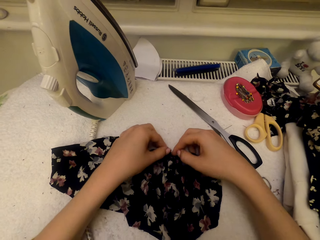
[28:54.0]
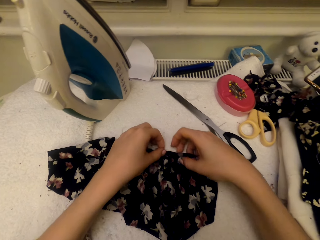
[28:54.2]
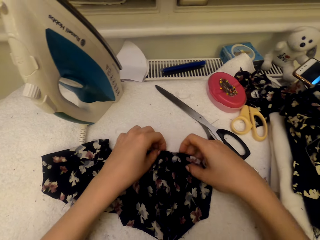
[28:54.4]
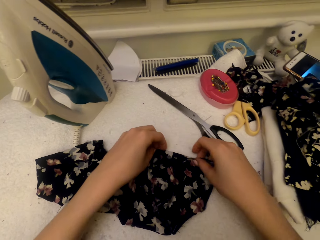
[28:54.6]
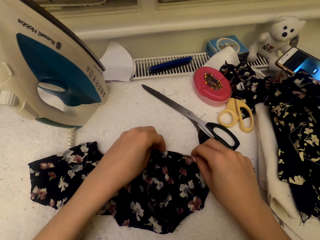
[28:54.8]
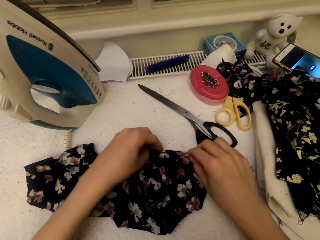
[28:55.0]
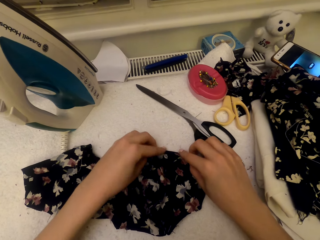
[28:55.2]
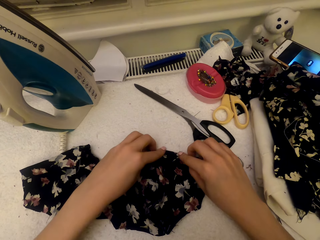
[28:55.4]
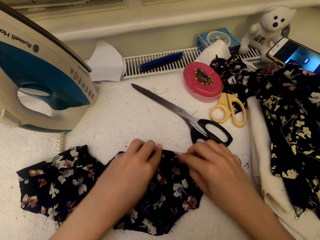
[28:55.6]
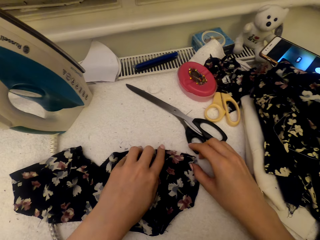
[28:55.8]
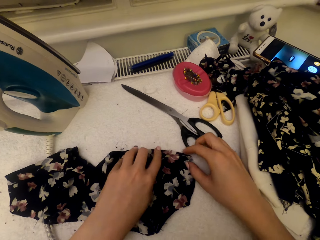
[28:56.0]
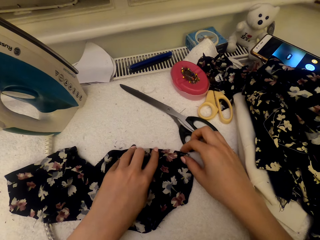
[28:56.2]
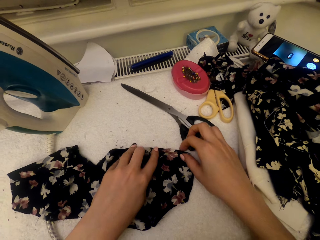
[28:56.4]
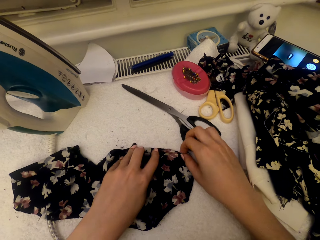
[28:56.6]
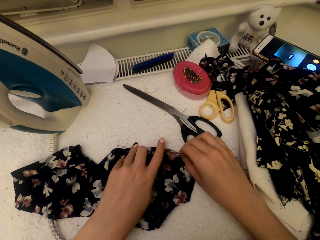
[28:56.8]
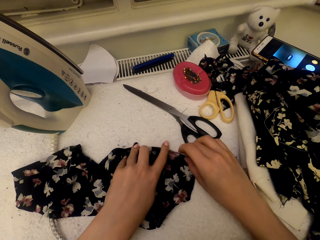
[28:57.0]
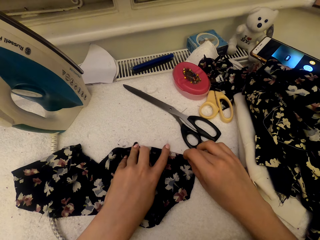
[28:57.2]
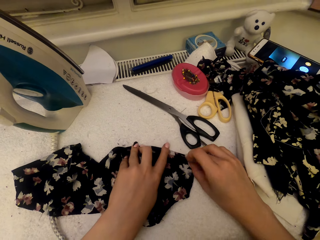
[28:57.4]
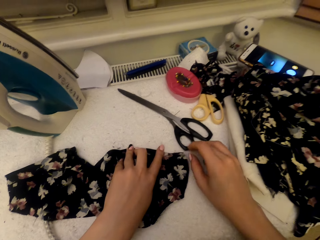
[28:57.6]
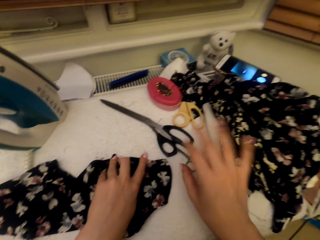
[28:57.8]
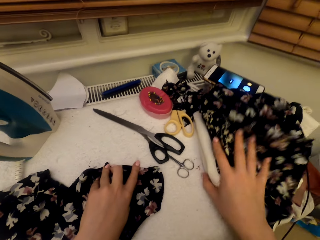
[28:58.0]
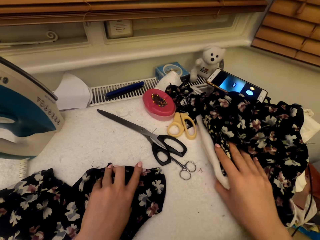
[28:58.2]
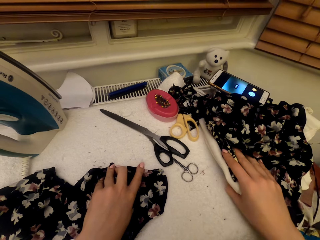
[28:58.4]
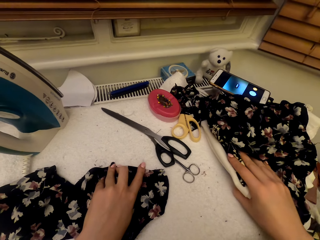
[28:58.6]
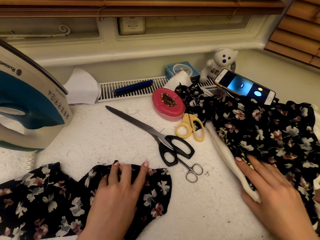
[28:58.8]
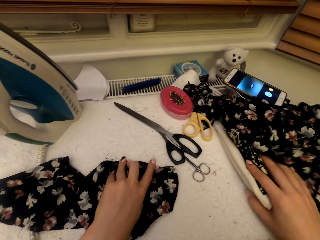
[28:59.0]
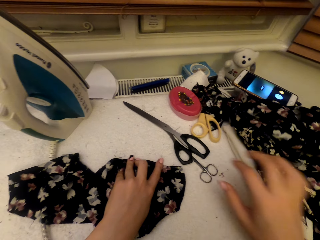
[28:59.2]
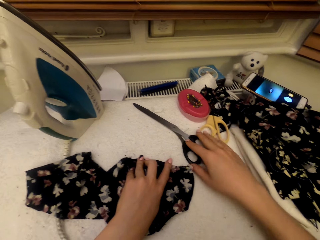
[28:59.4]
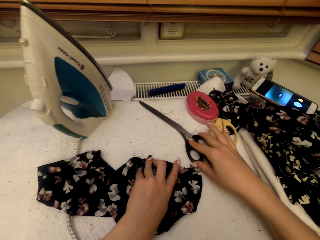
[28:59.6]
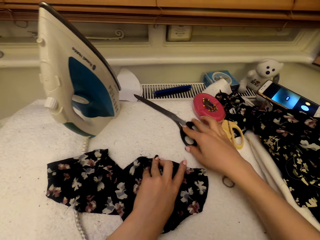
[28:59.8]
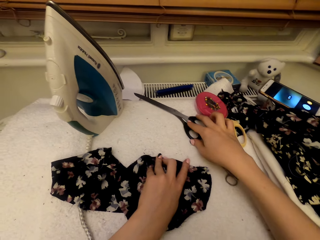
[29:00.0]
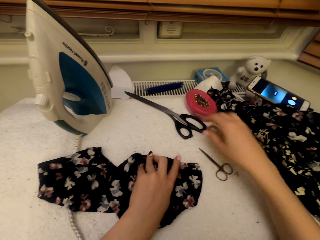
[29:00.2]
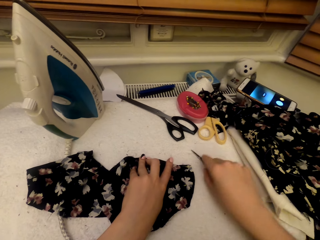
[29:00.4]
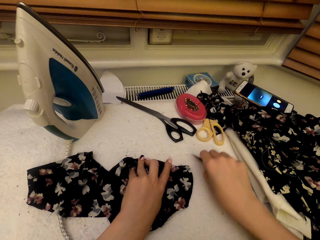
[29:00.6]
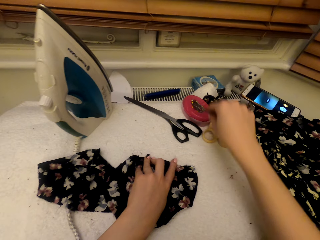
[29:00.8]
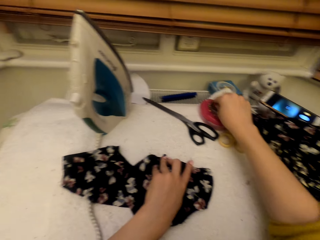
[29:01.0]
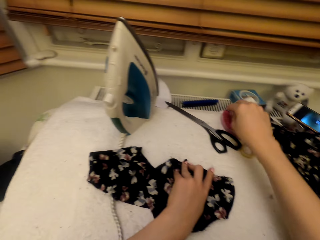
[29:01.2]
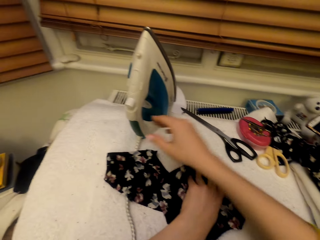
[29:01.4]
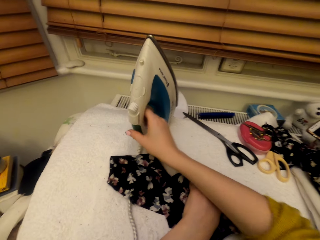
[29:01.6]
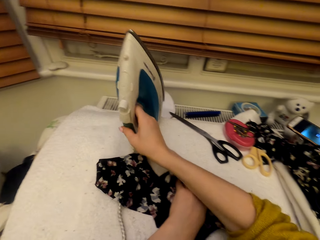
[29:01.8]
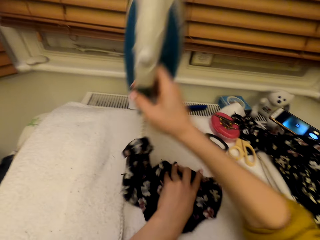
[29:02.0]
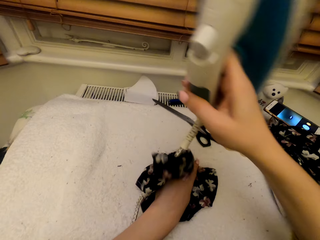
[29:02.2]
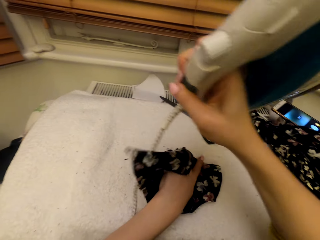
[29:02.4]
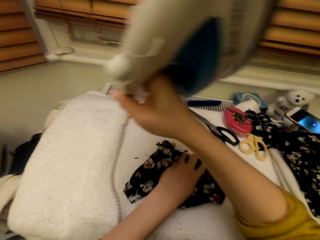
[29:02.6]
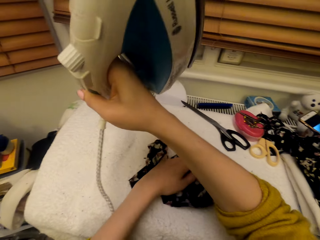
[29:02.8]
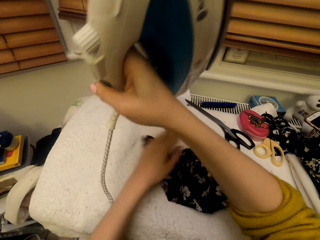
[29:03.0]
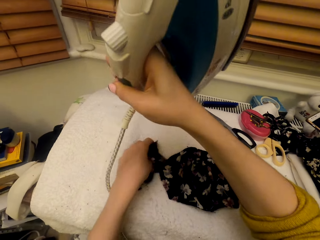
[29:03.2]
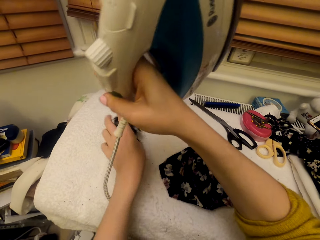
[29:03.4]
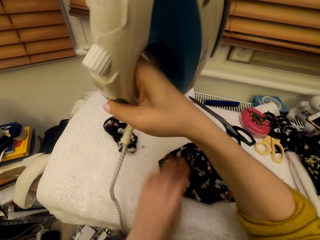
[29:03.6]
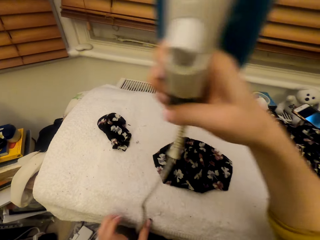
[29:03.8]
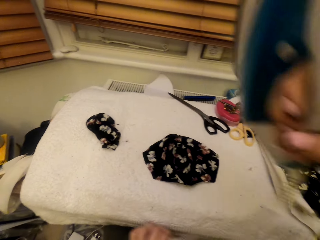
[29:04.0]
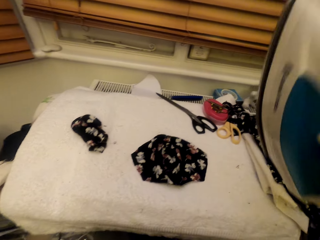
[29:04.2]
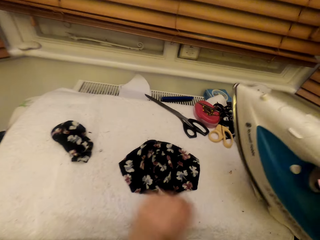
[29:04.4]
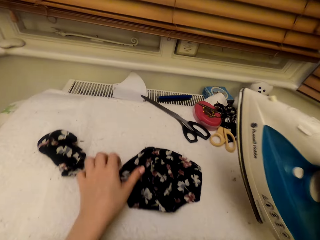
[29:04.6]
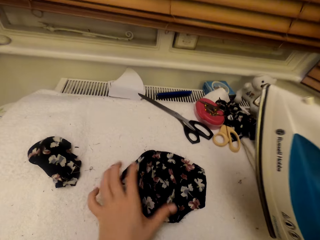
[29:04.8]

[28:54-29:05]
The camera wearer folds the cloth material piece. They move materials on a table. They adjust the scissors on the worktable. They pick up the scissors on the worktable. They put the scissors on the magnetic pin holder. They pick up a steam iron. They adjust the steam iron. They adjust a cloth material piece.

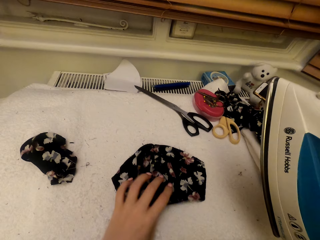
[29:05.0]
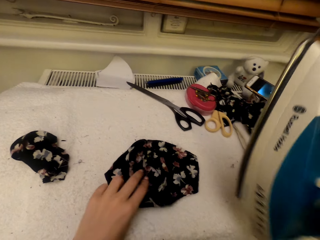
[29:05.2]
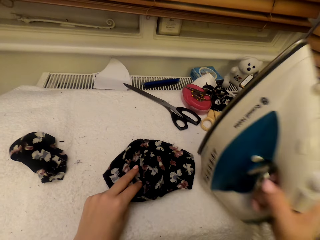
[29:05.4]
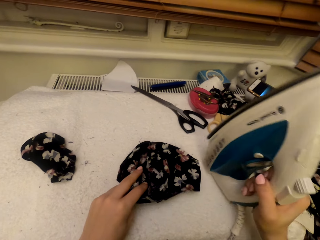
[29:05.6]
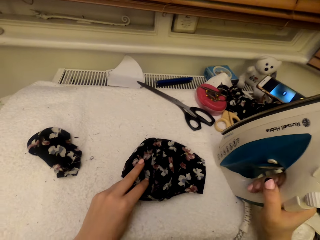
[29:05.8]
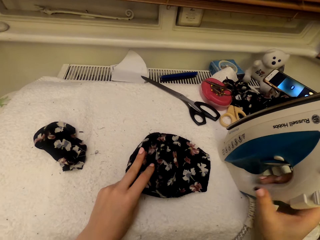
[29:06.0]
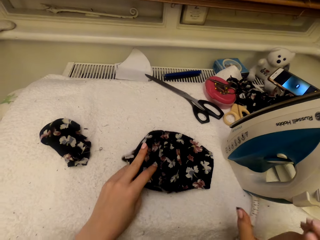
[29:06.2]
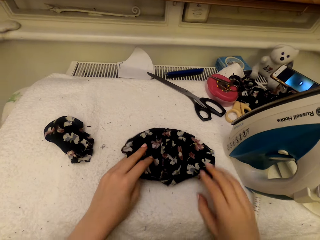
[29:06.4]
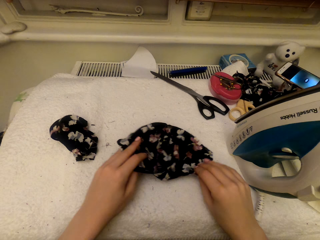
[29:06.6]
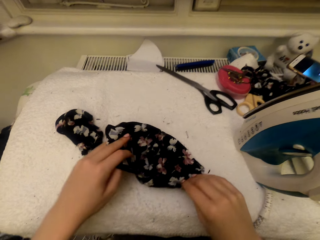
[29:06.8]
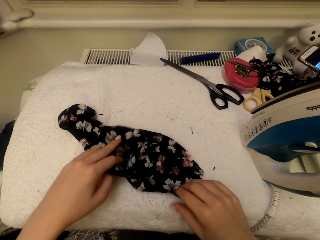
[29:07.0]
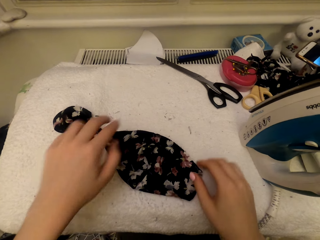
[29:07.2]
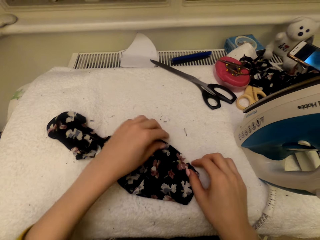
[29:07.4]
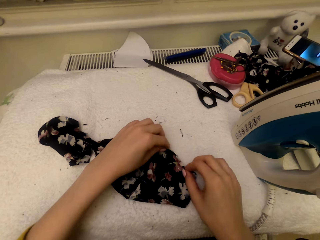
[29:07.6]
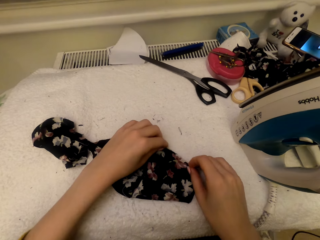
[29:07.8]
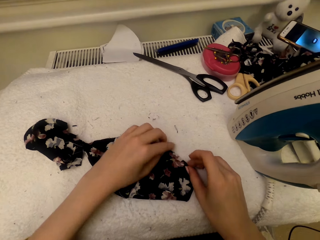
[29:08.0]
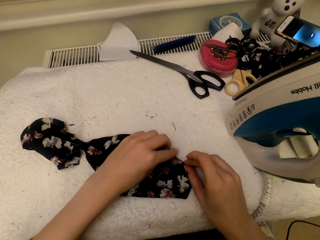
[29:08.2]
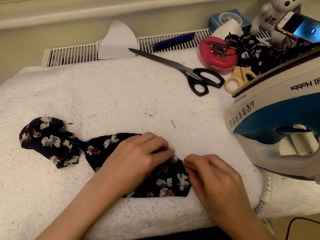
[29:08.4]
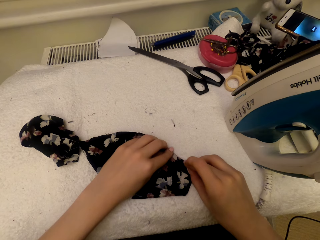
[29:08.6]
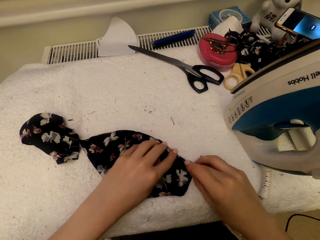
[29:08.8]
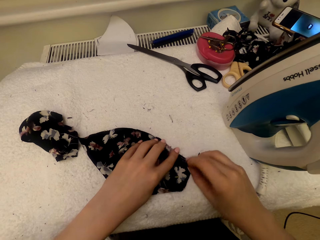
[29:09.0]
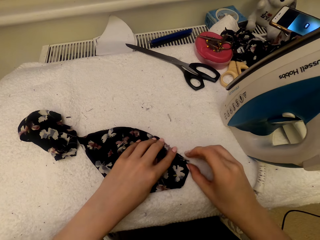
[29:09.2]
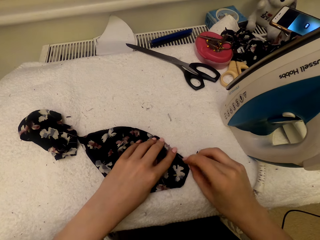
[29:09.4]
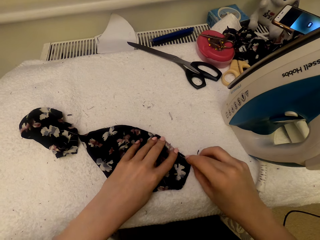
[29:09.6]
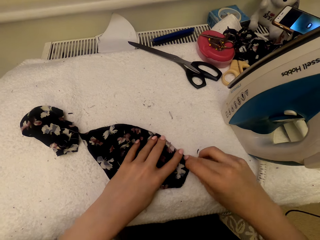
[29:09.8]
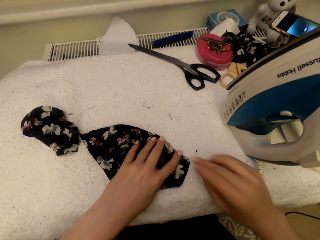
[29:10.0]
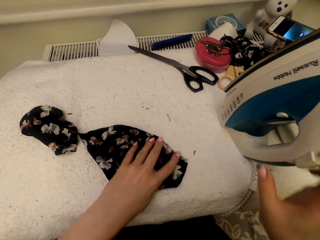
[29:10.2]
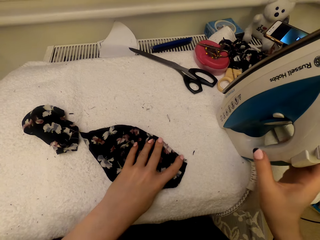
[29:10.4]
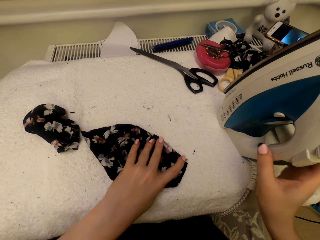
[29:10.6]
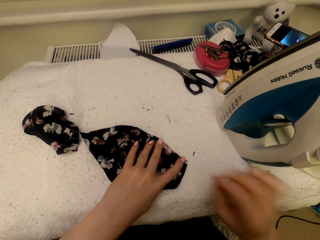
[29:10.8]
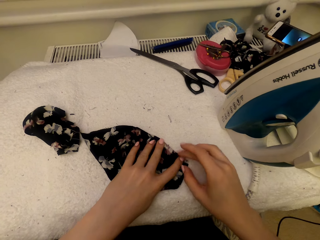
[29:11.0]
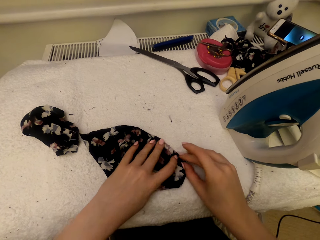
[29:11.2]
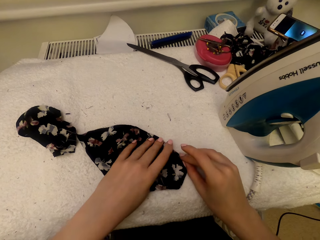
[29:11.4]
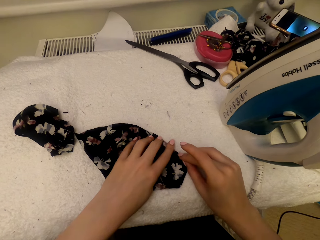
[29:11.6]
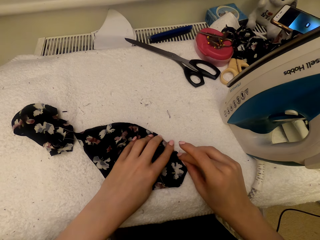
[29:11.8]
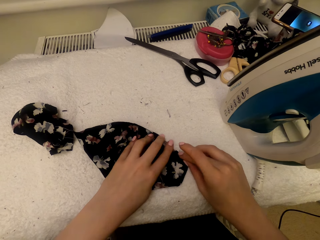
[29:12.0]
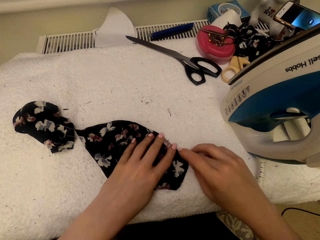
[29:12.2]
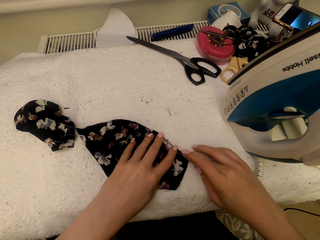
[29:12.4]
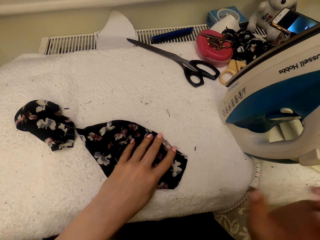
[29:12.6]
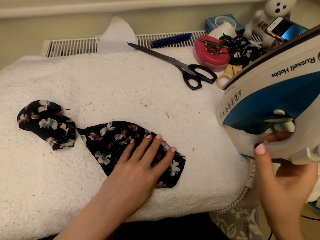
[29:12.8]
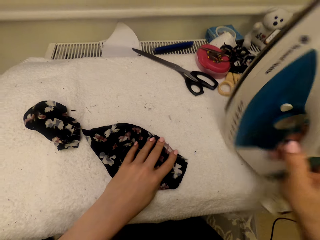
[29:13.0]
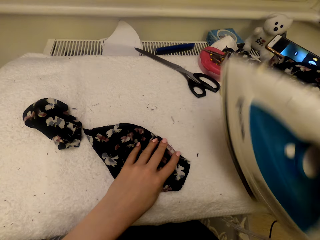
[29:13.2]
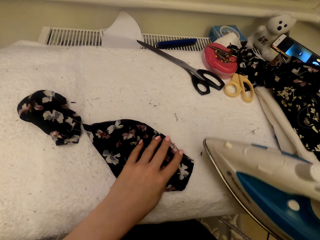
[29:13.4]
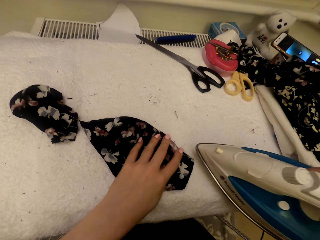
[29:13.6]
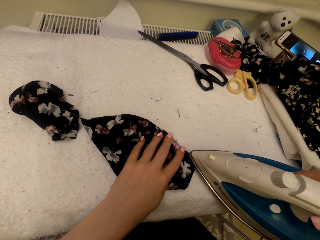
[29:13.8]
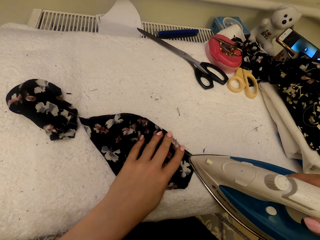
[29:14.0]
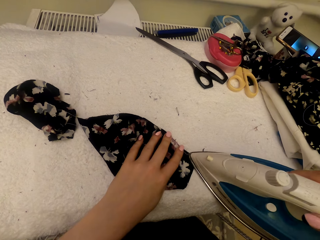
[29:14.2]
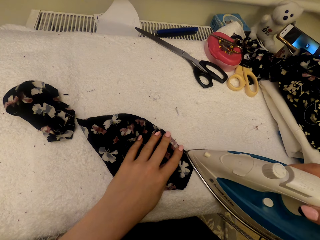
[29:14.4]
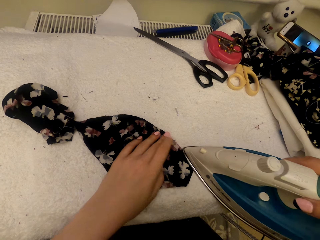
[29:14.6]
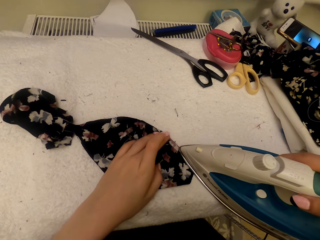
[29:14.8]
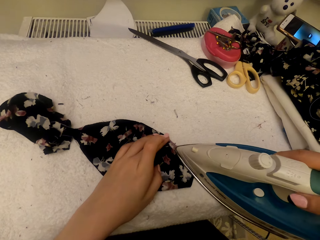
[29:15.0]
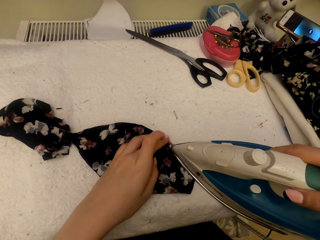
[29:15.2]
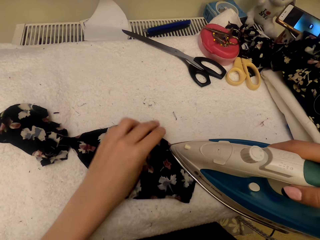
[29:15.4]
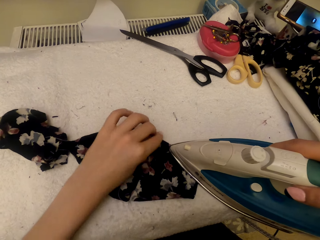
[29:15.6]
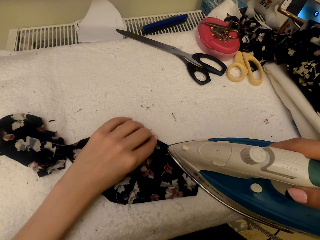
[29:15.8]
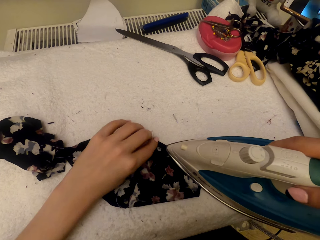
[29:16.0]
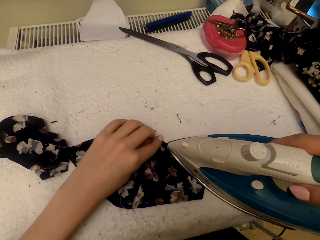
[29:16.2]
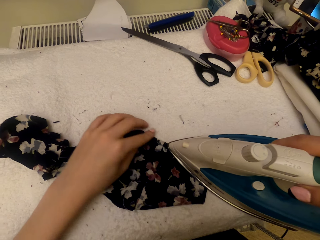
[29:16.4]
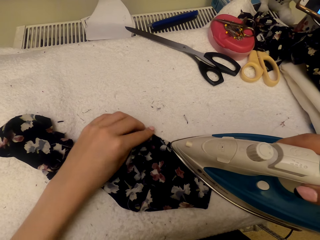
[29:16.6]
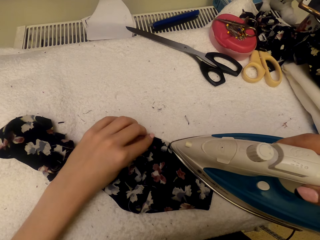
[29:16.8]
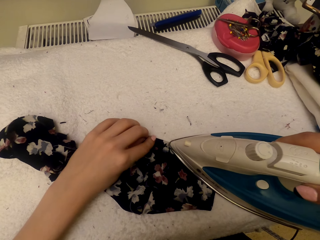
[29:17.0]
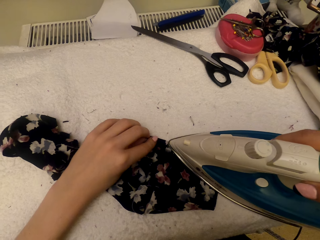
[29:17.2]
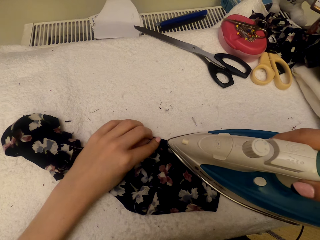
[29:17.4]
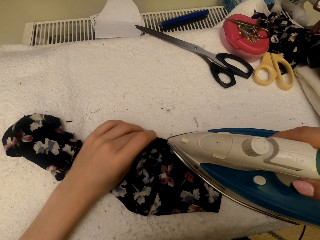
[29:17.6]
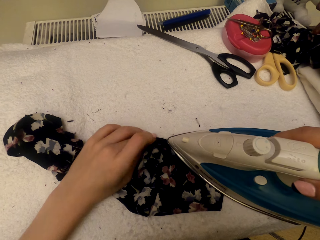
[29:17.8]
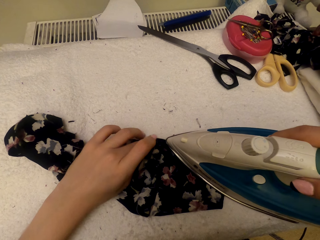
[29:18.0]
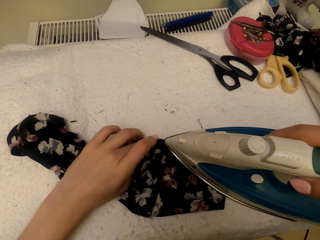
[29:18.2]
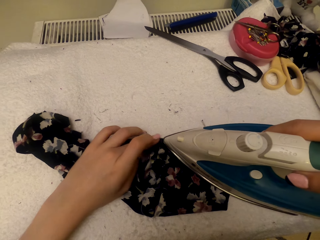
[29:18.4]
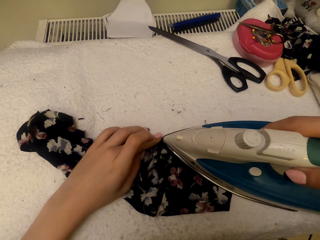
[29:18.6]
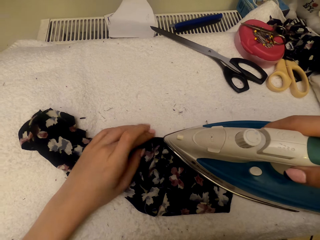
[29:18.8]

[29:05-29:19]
The camera wearer puts the steam iron on the worktable. They fold the cloth material piece and move materials on the table. They pick up the steam iron. They iron the cloth material piece.
